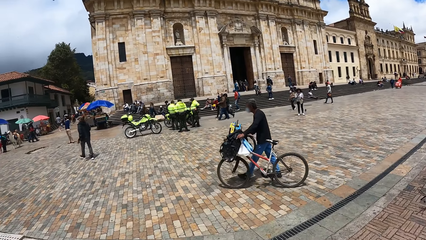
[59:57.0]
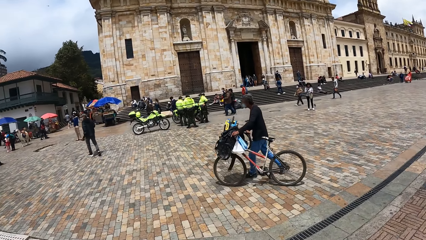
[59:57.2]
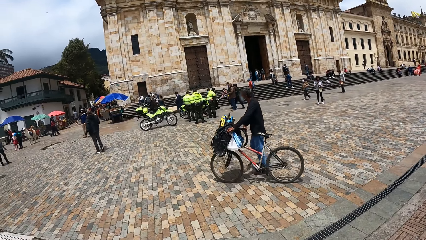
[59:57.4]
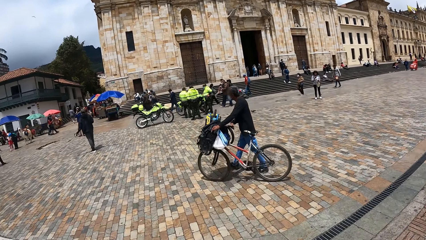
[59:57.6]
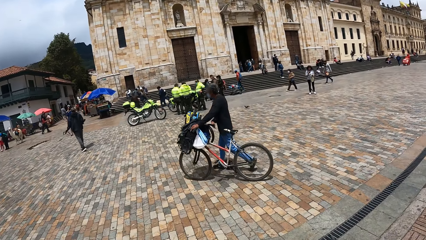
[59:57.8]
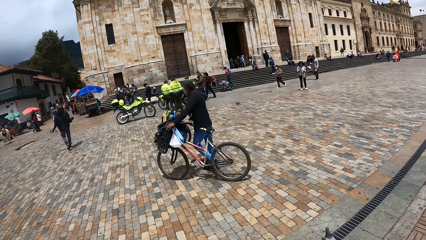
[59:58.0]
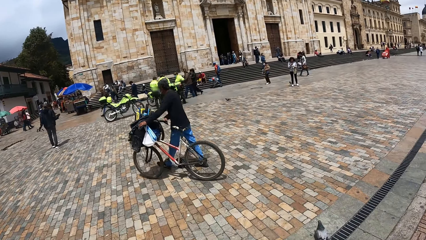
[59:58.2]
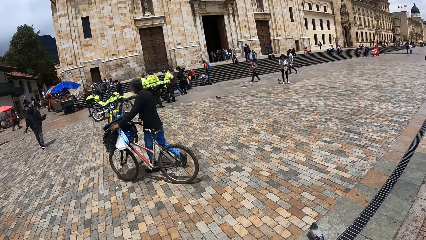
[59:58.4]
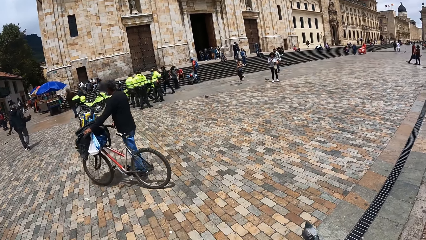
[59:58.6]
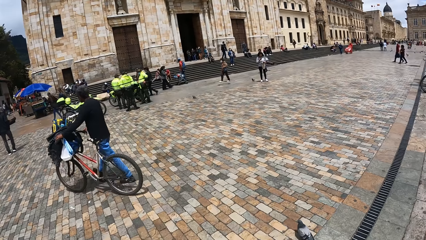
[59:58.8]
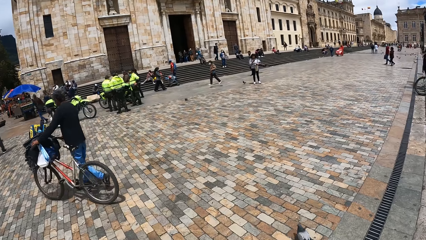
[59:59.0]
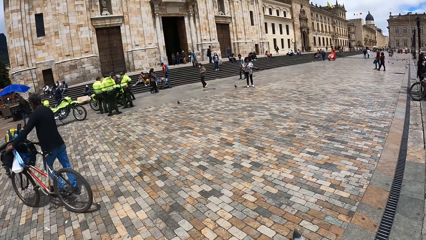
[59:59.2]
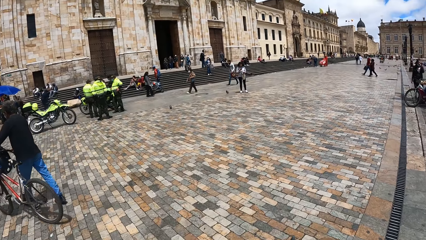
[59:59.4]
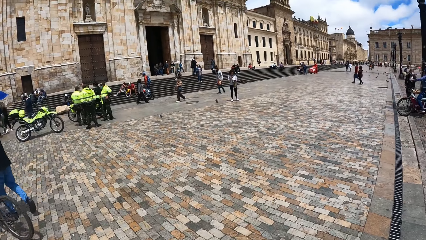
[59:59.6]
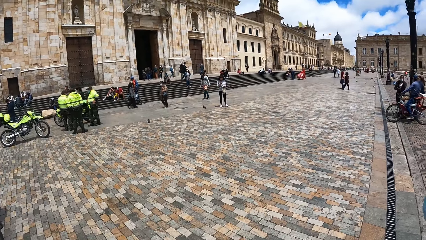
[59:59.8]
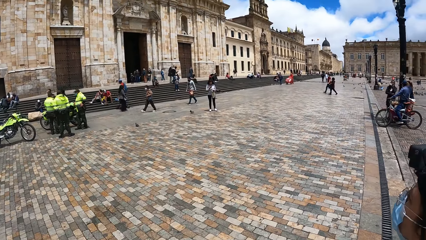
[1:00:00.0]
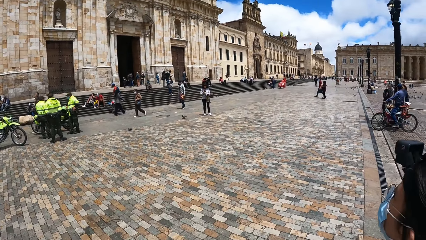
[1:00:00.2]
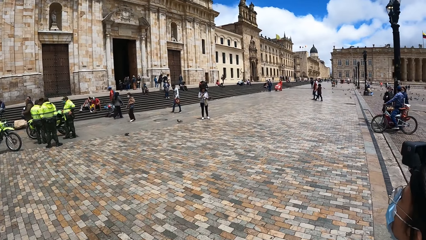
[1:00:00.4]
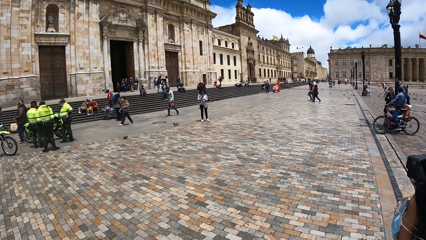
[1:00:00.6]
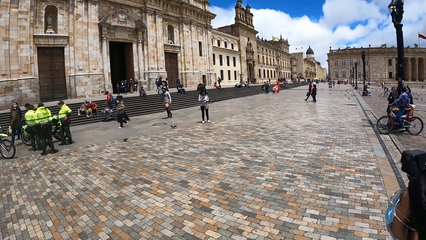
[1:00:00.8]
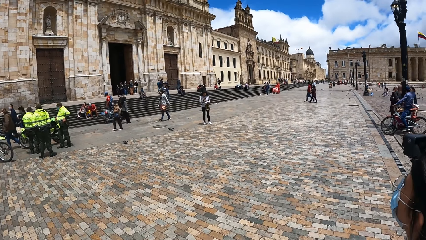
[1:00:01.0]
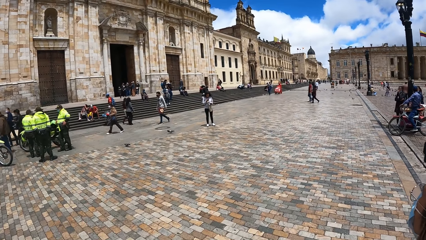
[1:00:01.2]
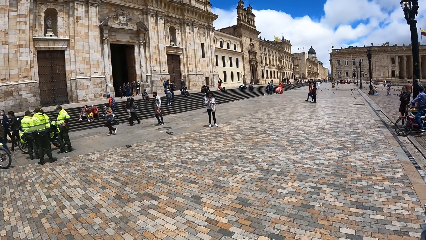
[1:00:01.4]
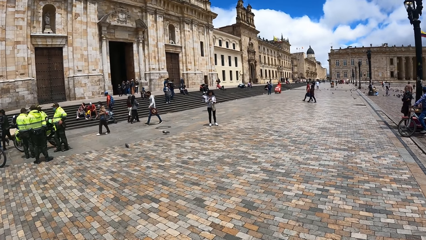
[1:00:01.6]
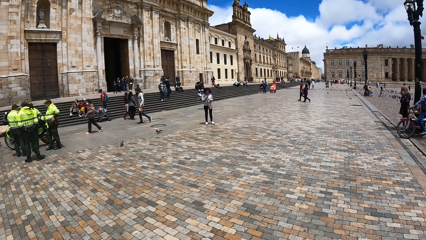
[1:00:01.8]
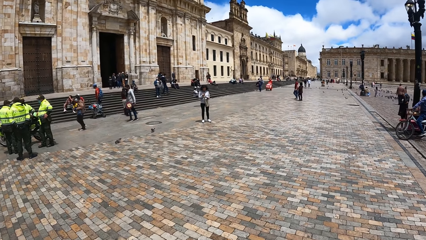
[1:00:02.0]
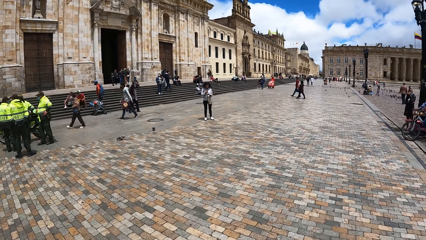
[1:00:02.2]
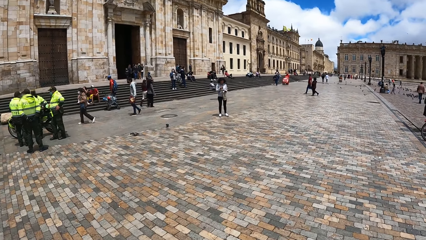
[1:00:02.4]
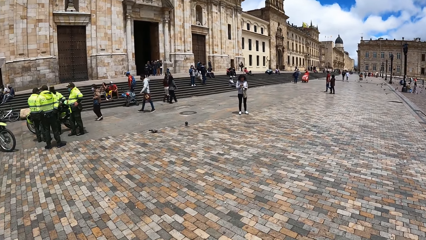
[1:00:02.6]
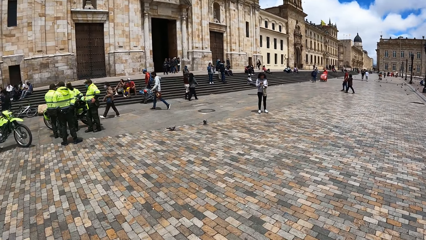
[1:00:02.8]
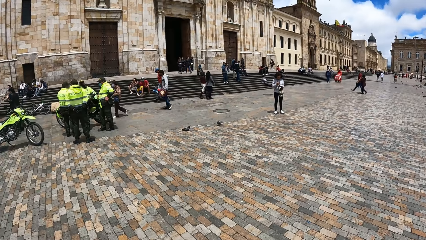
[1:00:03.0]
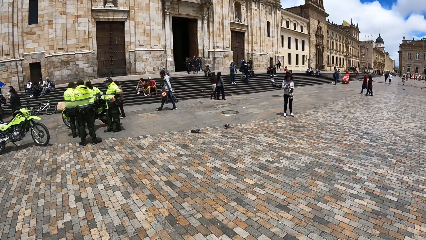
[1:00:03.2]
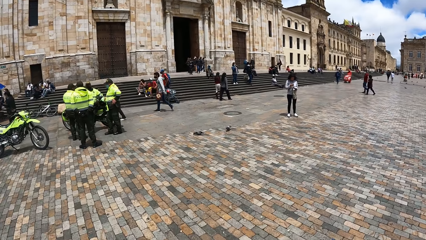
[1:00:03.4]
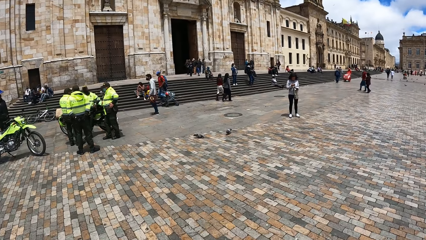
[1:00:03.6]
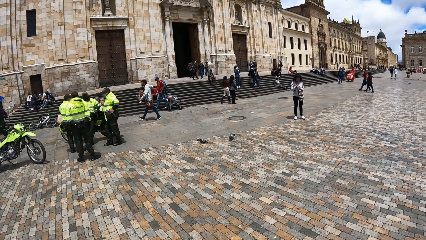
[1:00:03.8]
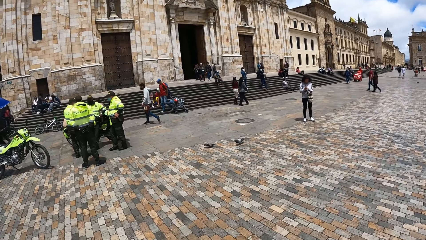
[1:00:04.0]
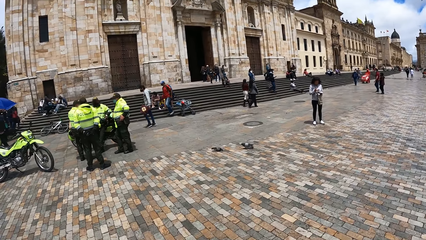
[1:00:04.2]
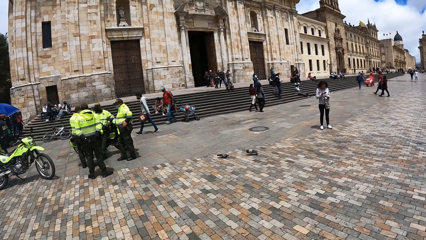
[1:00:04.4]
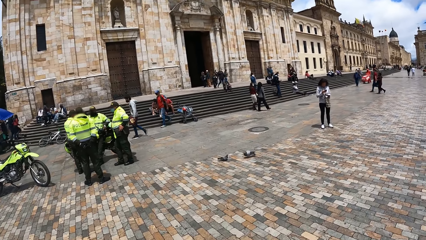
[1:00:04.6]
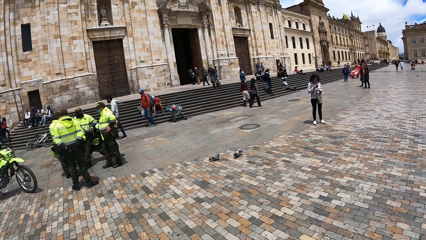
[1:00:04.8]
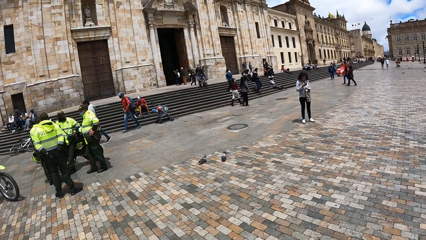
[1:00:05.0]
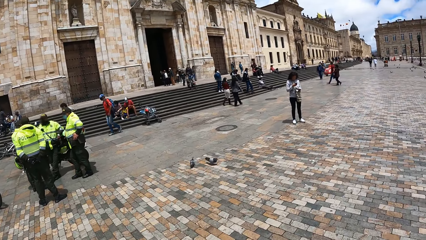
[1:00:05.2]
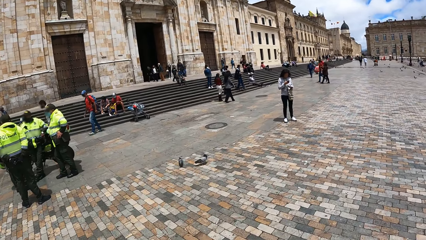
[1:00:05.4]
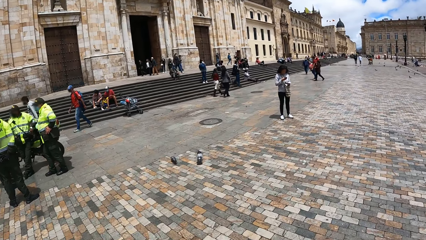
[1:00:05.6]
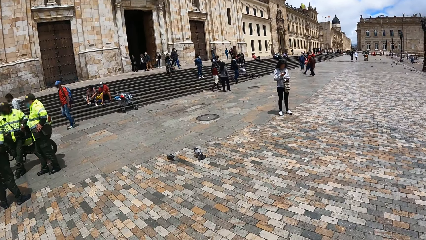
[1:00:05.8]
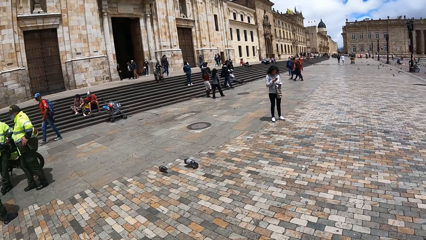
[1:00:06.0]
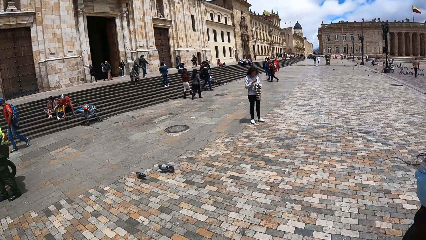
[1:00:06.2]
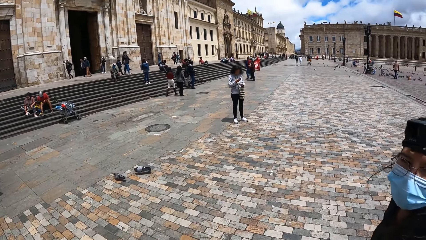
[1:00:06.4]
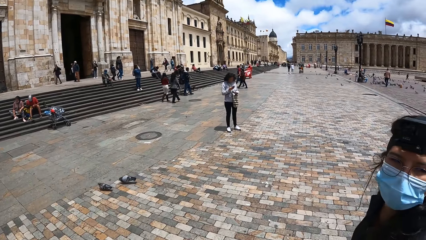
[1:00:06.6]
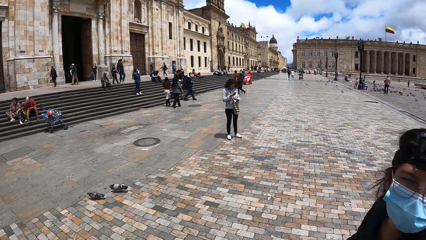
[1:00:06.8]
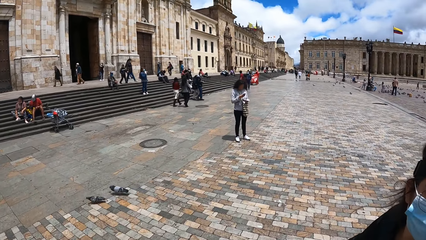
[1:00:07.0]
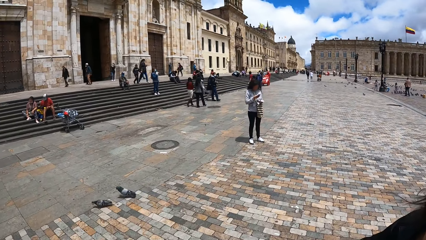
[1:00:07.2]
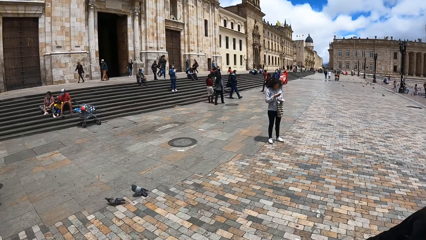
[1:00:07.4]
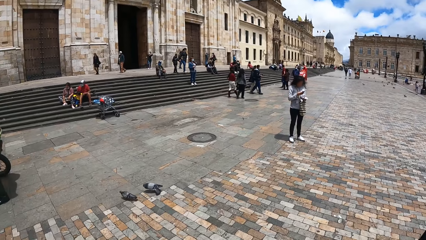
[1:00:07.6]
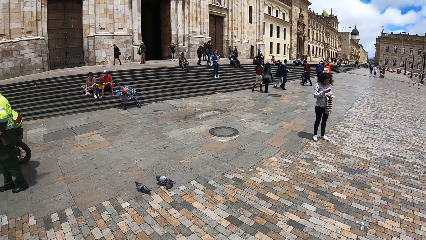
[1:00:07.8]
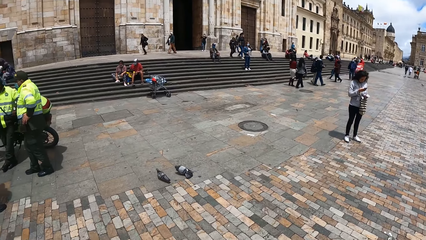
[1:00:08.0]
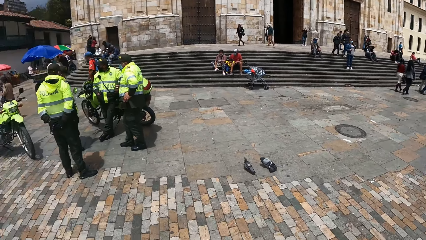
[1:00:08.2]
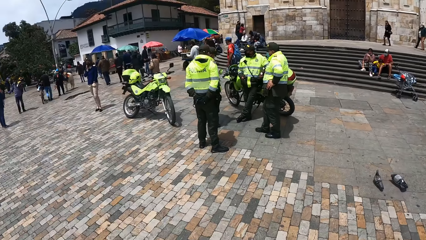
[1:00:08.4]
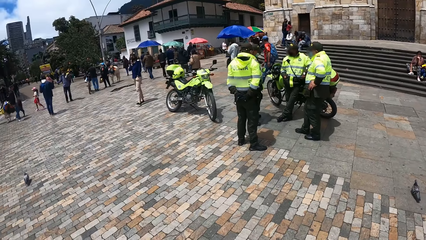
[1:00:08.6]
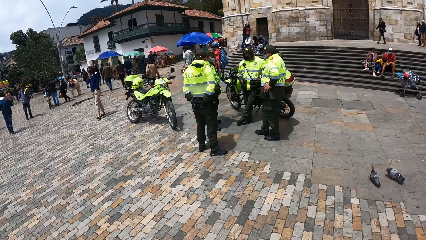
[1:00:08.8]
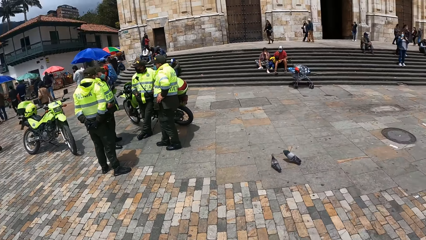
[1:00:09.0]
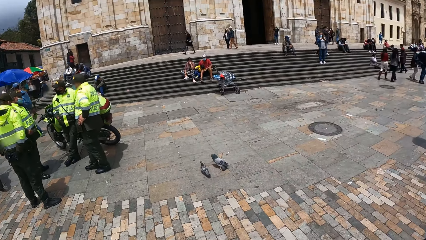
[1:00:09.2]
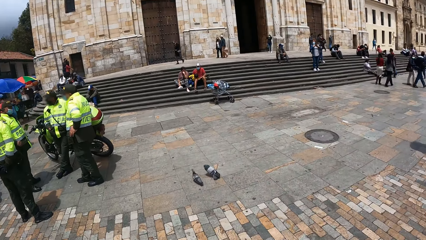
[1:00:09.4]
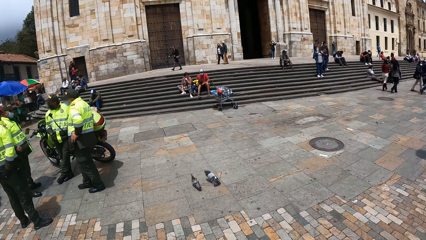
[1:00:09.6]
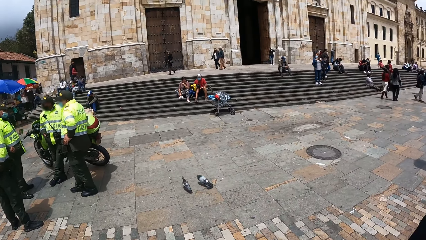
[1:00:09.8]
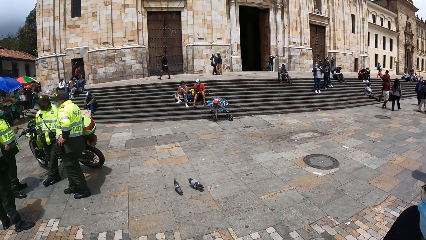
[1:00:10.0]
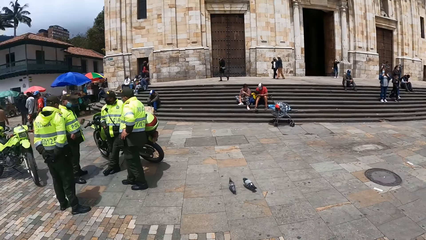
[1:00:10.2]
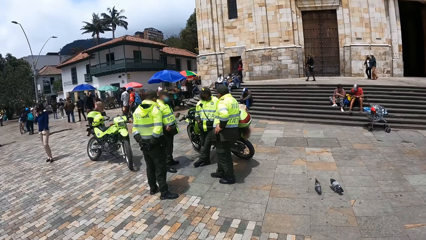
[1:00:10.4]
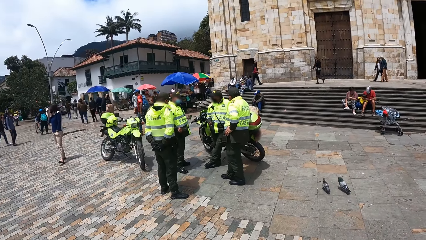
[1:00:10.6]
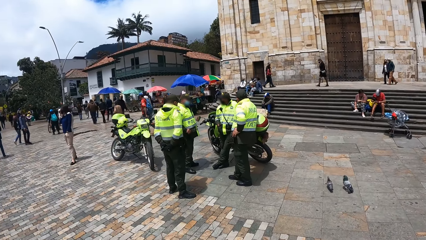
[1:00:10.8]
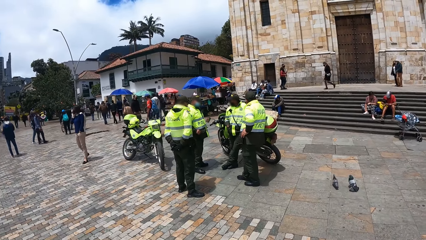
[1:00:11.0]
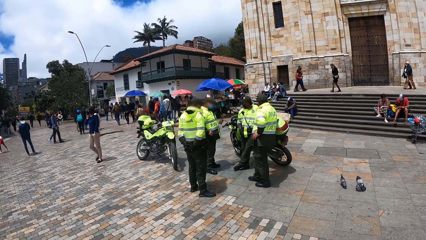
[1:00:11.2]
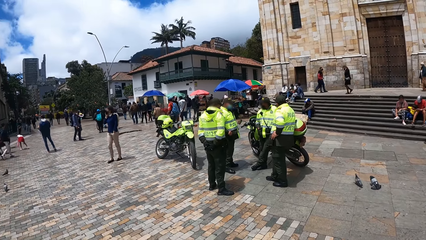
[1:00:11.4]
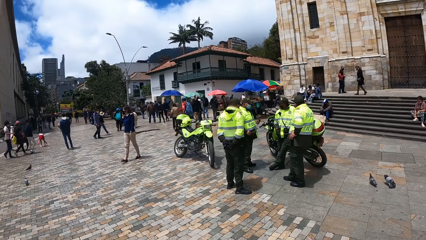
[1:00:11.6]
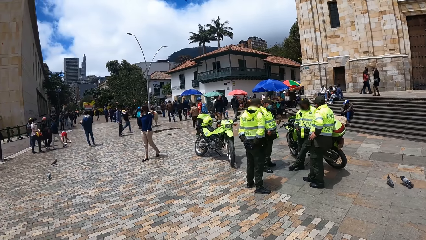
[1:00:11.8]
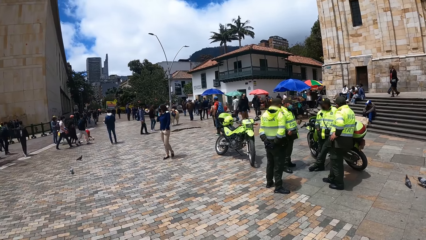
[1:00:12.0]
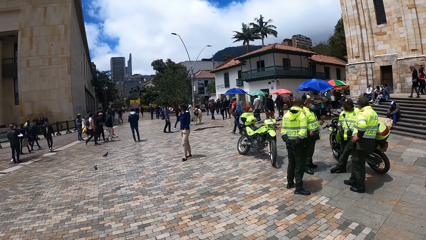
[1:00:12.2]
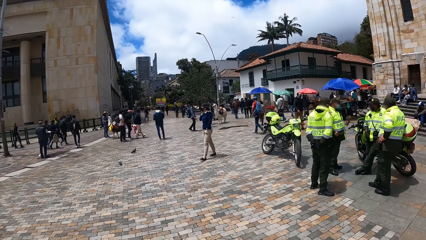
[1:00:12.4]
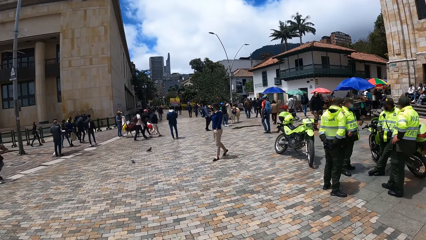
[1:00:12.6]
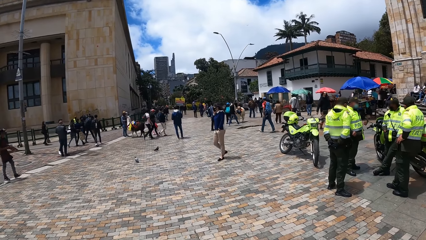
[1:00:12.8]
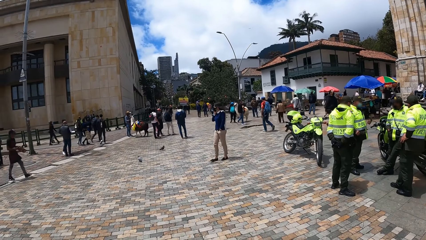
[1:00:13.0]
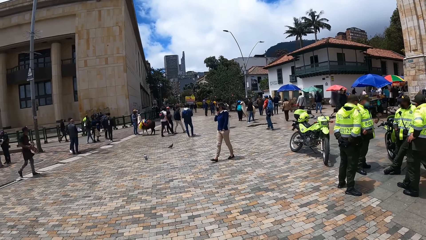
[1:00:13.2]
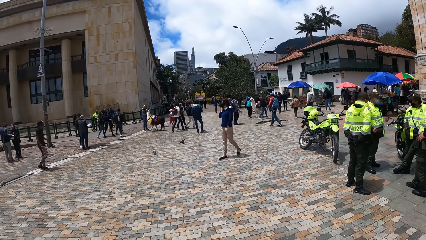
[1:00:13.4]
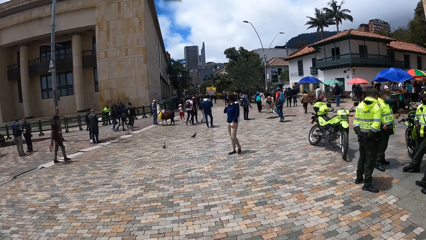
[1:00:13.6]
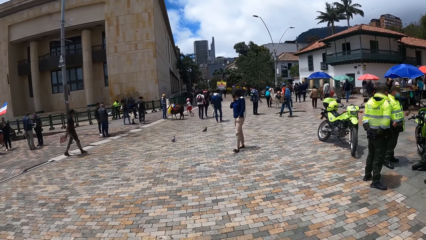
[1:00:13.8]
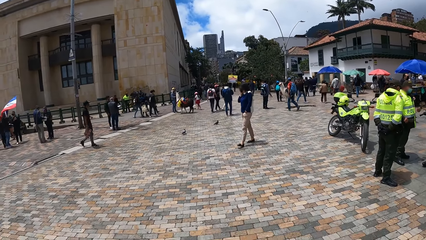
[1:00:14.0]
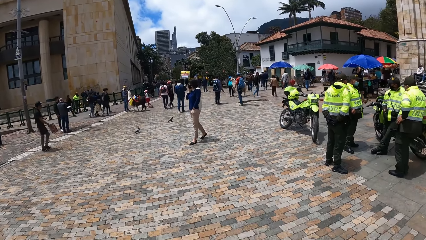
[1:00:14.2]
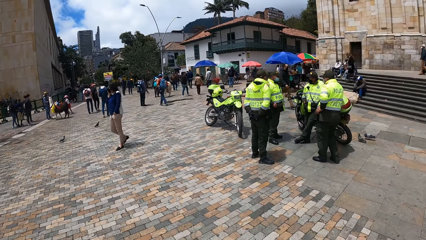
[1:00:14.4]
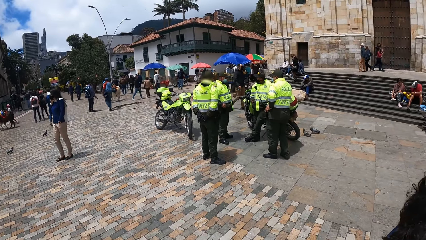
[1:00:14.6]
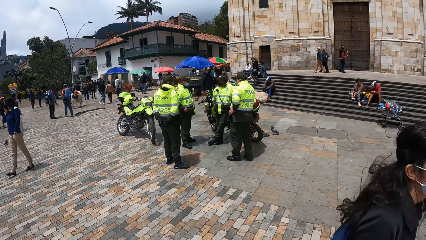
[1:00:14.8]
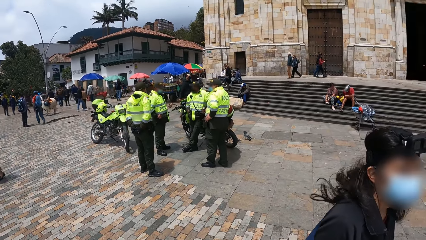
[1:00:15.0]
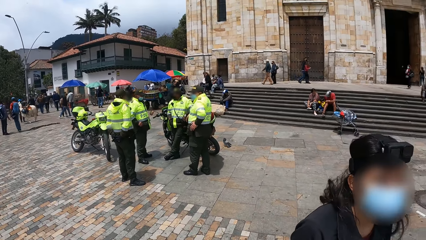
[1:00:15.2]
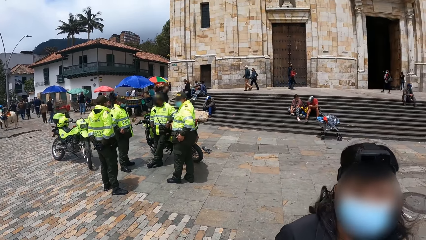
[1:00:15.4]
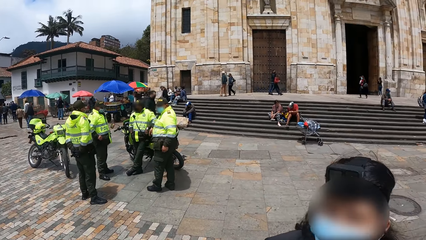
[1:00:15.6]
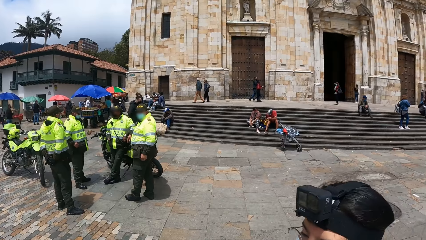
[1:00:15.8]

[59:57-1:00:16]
The camera wearer looks around.
